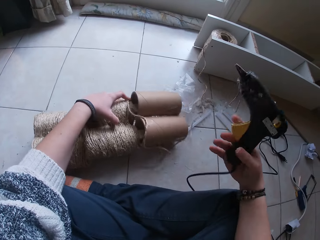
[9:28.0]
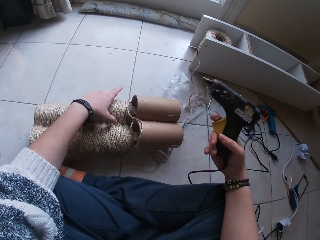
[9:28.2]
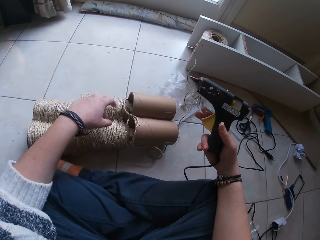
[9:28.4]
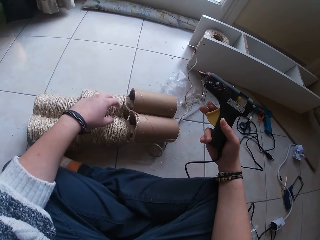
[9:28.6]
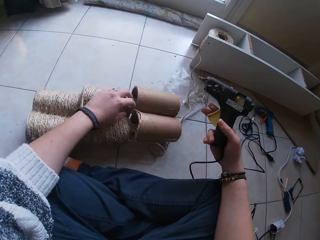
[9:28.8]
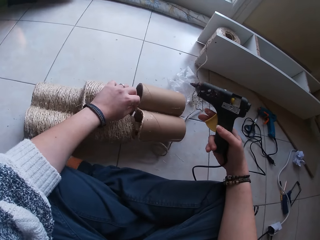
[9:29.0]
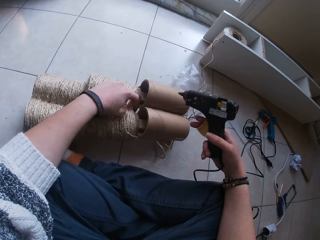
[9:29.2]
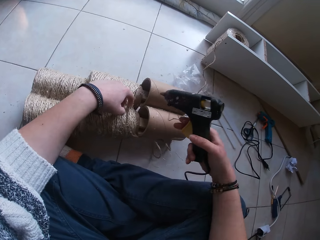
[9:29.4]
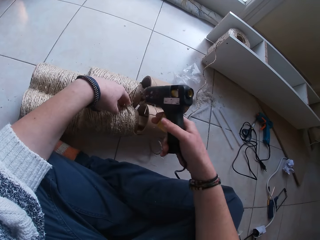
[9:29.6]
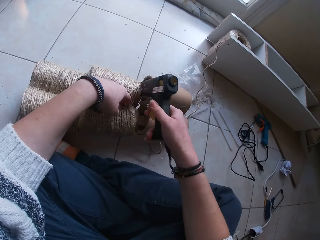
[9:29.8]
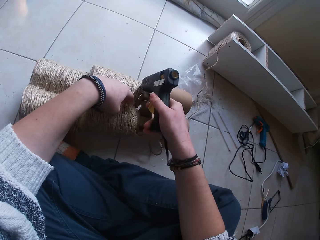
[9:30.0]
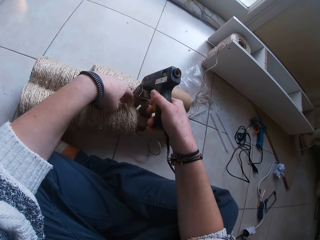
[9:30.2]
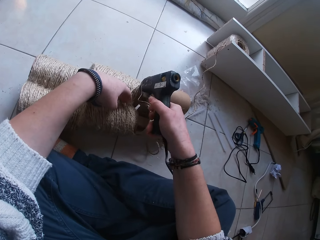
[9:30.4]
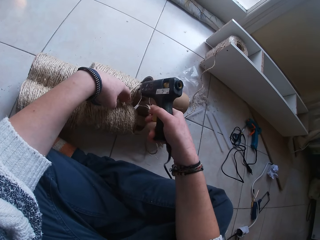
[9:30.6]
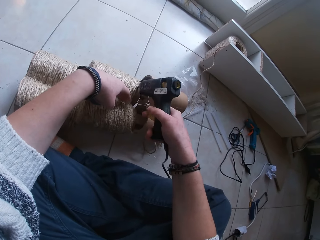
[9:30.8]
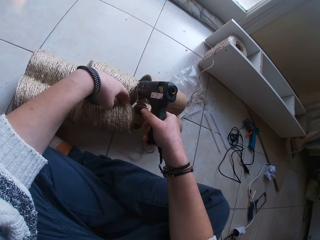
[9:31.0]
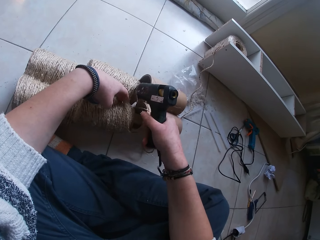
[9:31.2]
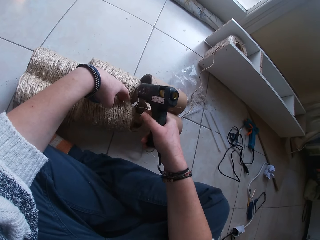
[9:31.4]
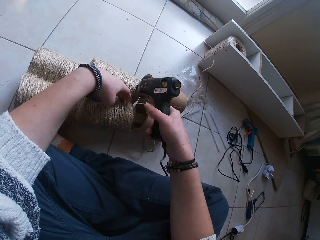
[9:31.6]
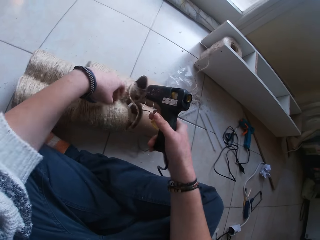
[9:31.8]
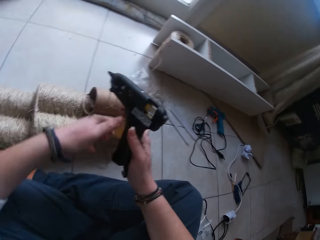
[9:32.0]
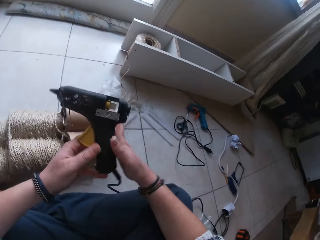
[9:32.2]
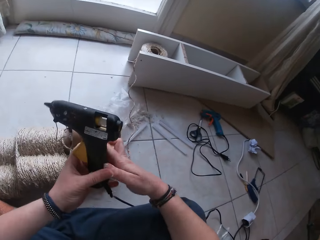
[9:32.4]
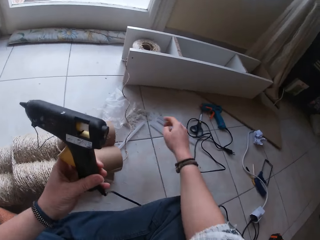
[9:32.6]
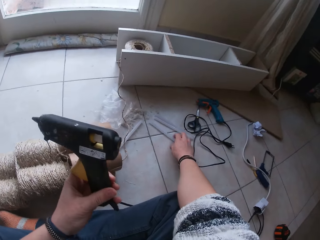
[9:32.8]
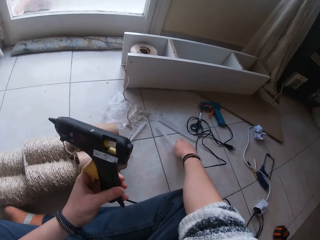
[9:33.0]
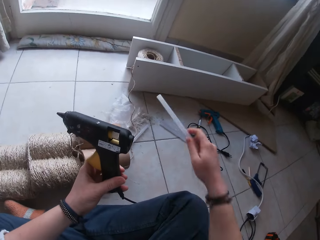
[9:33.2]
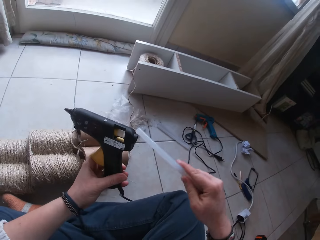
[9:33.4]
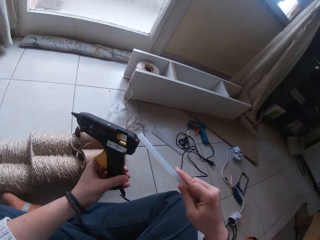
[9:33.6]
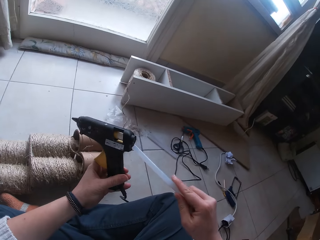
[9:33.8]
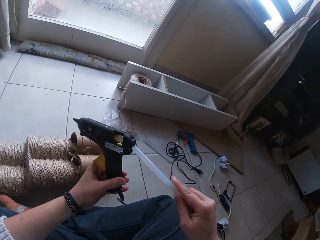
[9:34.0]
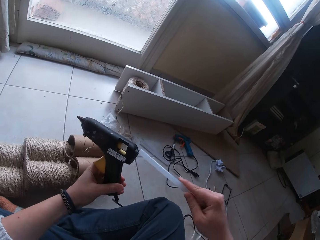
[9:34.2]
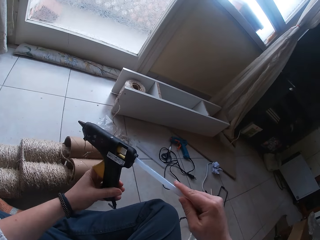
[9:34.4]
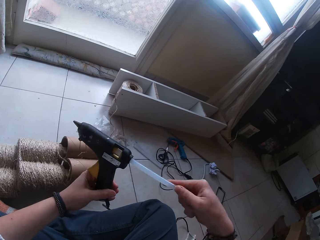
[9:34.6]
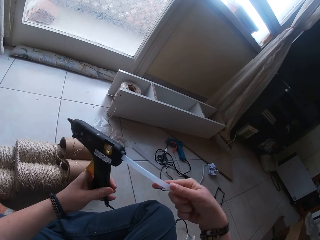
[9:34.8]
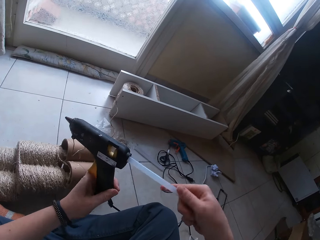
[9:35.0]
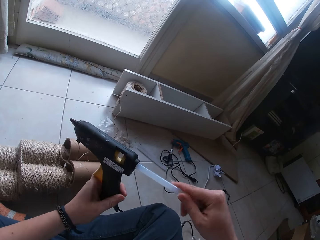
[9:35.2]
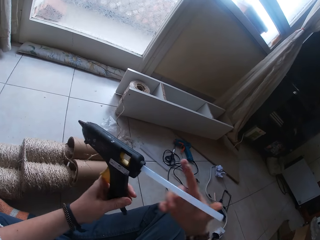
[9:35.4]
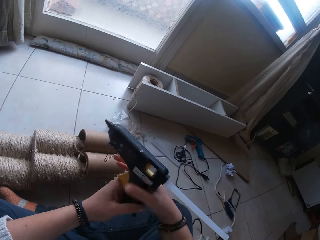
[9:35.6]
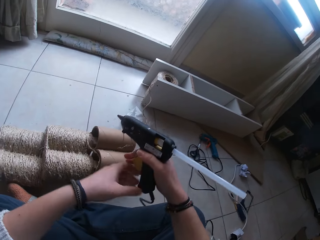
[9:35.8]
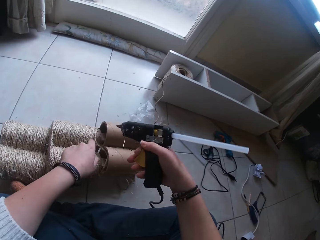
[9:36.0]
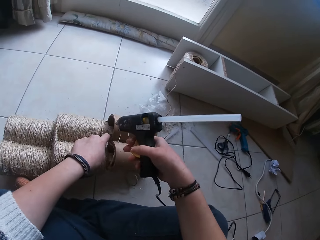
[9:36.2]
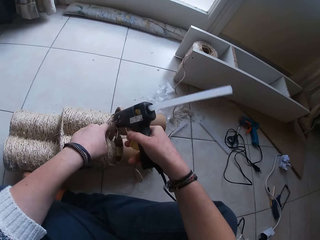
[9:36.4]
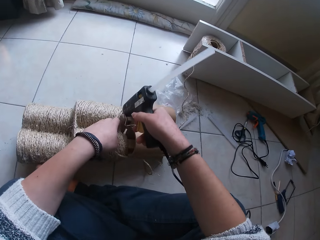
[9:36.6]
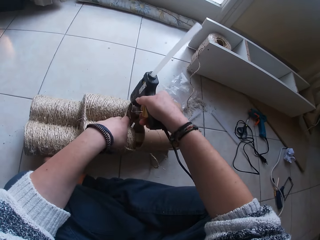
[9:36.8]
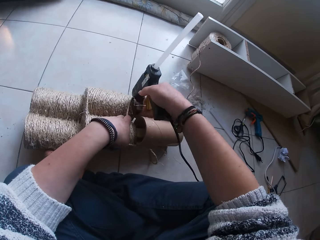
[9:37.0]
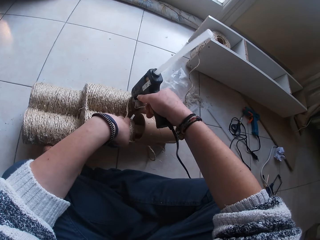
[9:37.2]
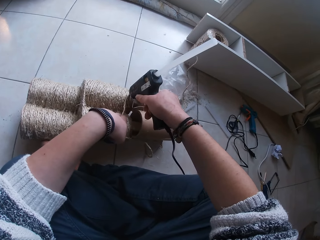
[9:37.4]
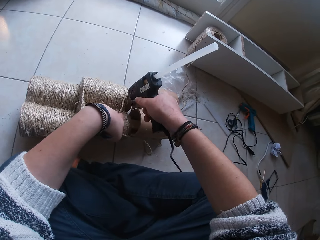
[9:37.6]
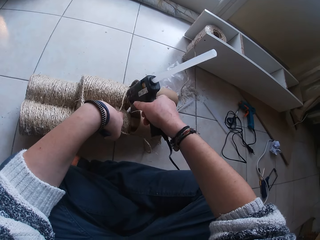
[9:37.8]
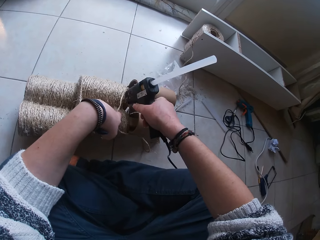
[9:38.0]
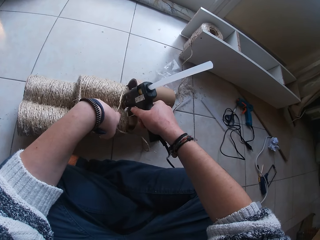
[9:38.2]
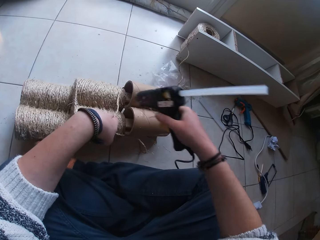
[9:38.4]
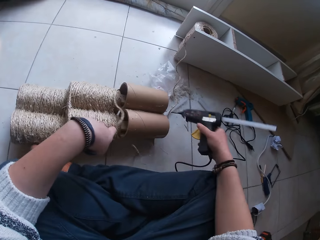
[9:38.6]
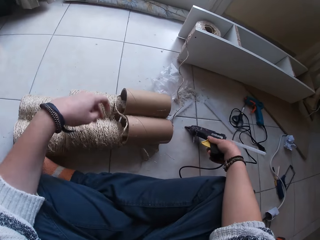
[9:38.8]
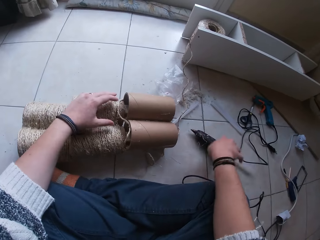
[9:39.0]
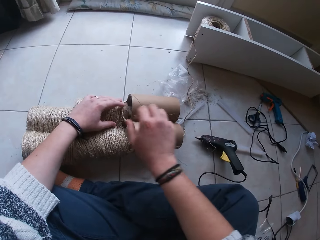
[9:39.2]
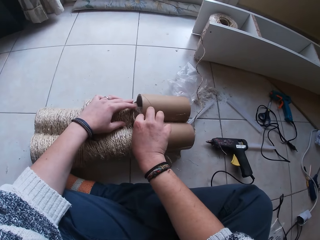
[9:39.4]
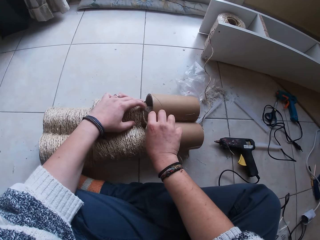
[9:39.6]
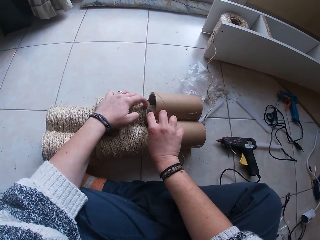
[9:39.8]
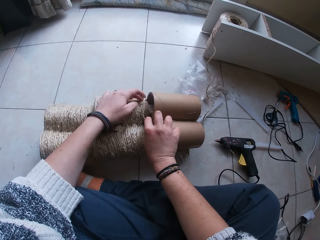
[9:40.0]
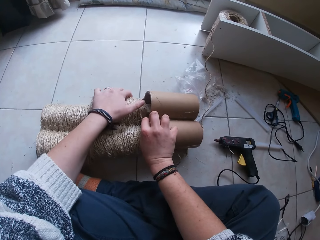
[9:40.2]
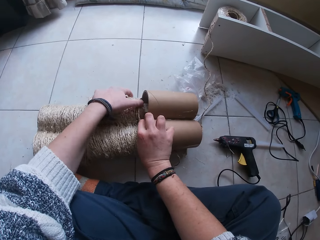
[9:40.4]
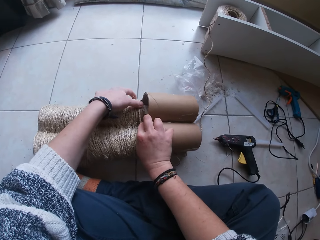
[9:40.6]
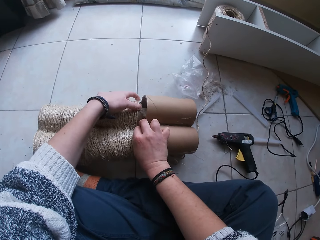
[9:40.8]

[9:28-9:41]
The camera wearer holds the yarn with her left hand. She applies glue from the glue gun in her right hand on the cone. She transfers the glue gun from her right hand to her left hand. She picks up a glue stick from the floor with her right hand. She puts the glue stick in her right hand in the glue gun. She holds the yarn with her left hand. She applies glue from the glue gun in her right hand on the cone. She drops the glue gun in her right hand on the floor. She places her left hand on the yarn. She sticks the yarn on the glue that is on the cone with her right hand.

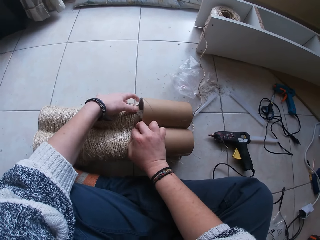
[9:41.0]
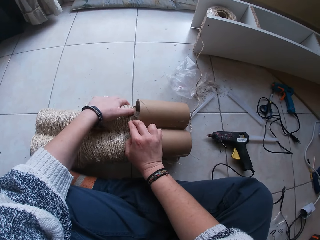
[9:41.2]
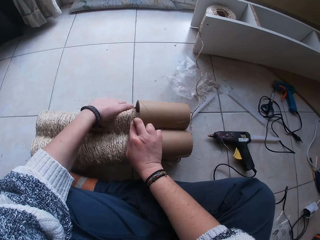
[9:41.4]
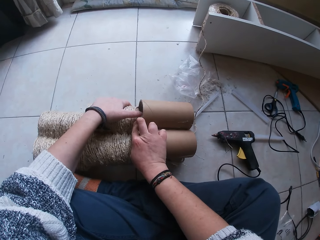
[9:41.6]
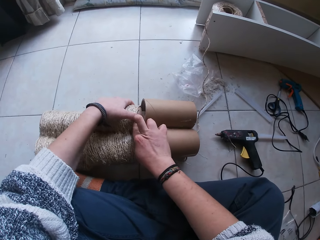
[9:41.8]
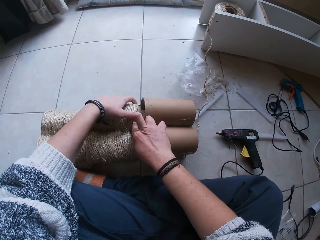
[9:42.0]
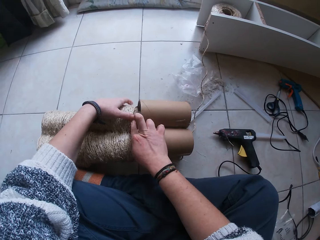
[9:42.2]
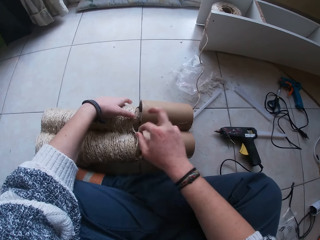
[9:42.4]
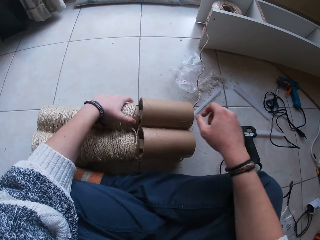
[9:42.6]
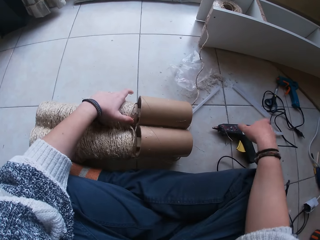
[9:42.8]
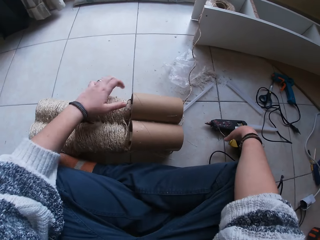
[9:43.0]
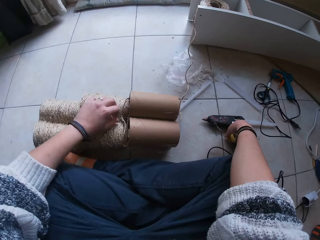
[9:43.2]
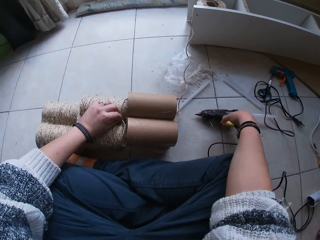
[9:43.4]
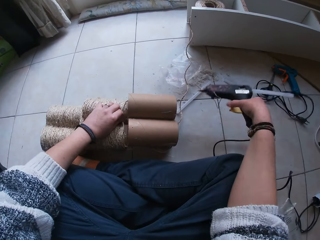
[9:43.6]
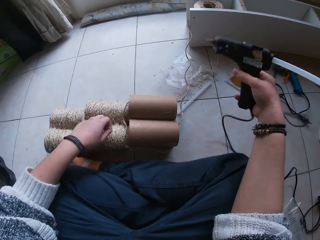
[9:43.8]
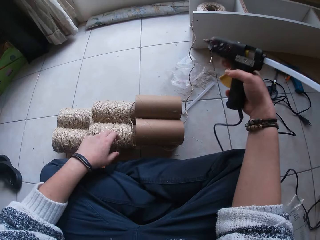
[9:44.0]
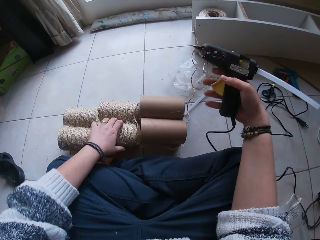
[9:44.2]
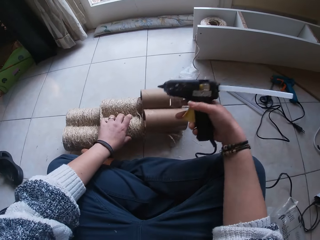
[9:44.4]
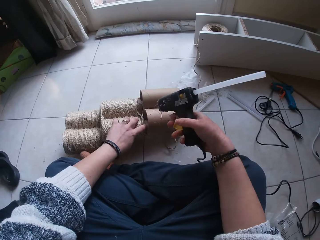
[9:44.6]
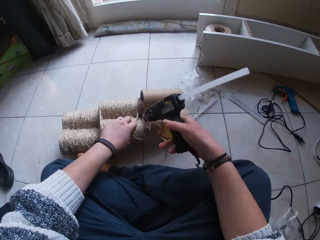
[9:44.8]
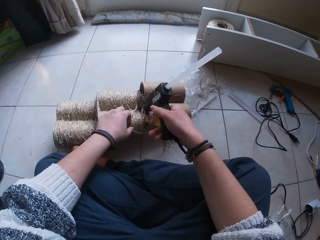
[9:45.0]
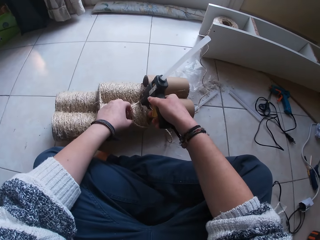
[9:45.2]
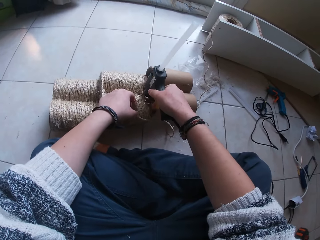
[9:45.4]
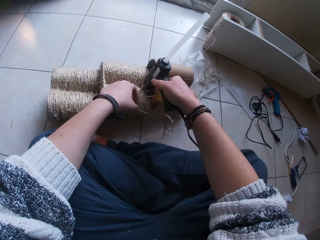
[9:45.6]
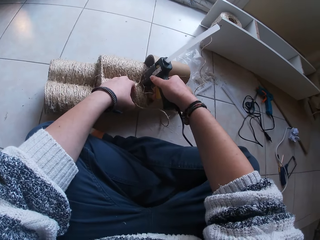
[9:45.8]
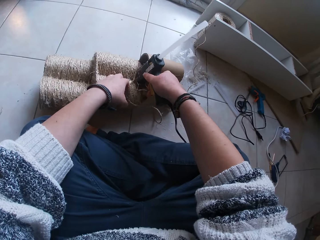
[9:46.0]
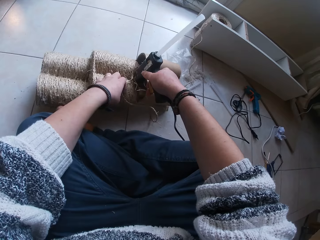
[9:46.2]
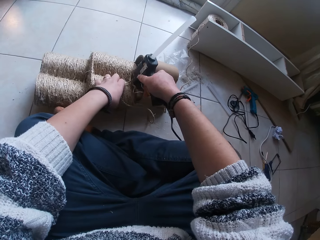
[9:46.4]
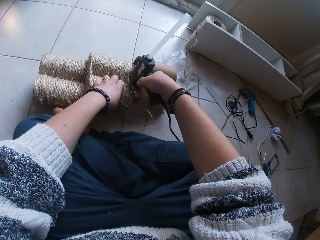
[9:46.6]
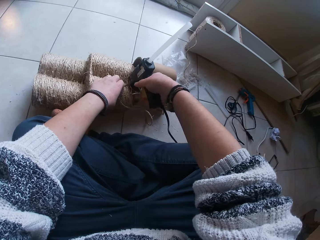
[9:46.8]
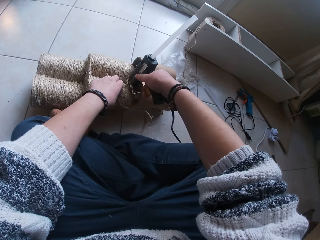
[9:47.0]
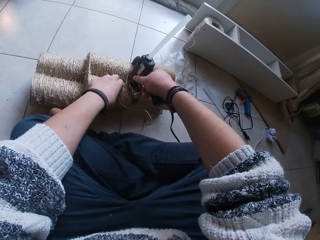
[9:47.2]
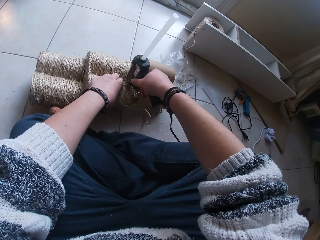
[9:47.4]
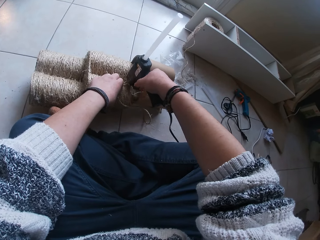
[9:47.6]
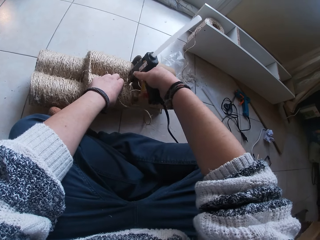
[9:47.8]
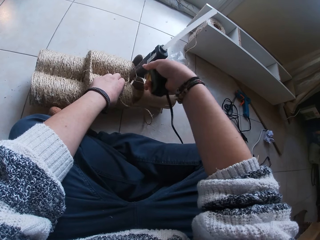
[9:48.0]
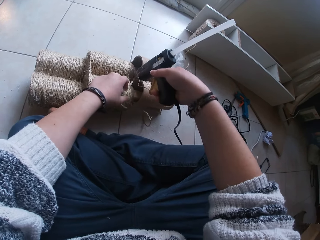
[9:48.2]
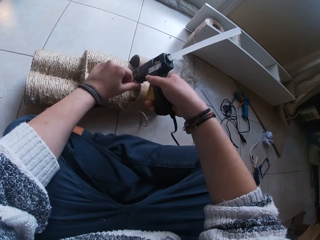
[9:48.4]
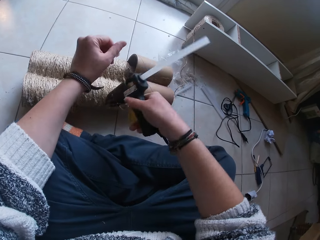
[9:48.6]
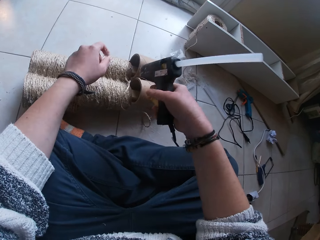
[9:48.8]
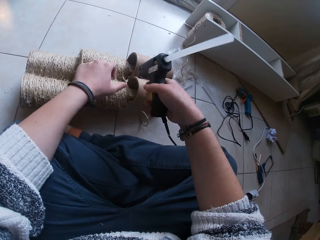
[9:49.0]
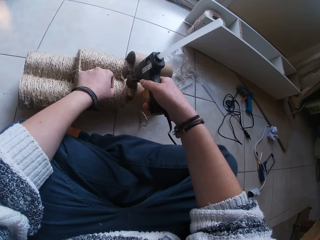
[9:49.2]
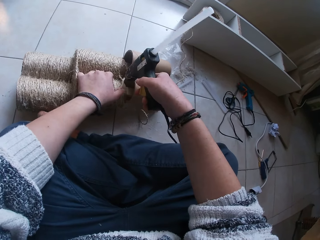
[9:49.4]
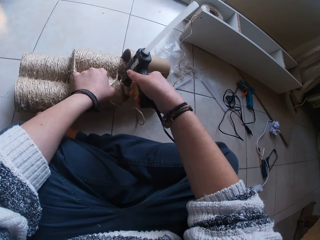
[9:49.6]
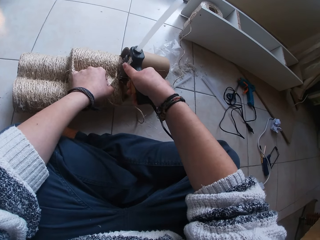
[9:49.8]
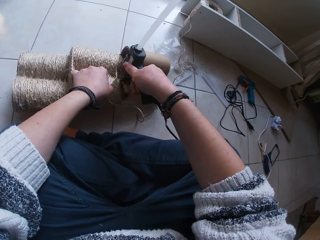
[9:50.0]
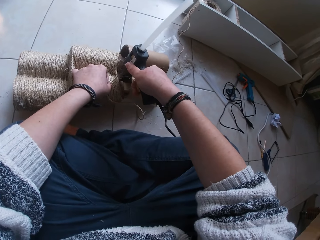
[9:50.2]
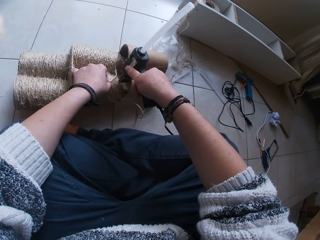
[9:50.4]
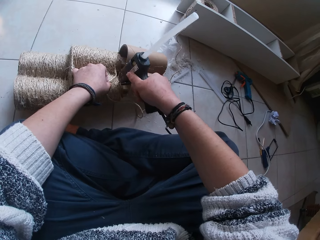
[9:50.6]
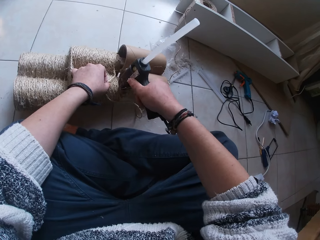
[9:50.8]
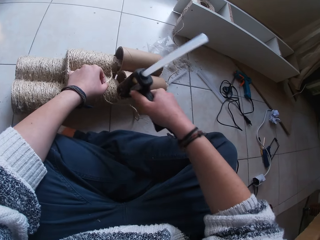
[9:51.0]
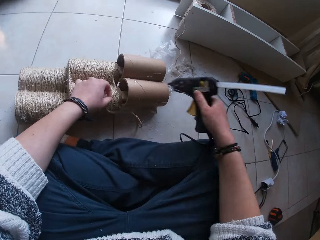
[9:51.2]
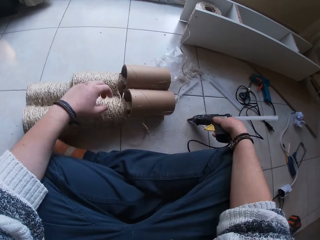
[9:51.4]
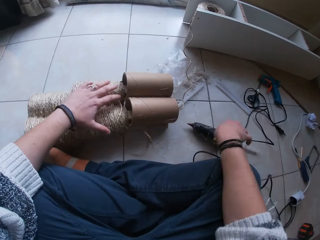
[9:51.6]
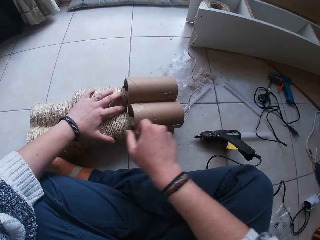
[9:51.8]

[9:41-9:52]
The camera wearer attaches the string on the roller. She picks up the glue gun from the floor with her right hand. She moves the yarn holder forward with her left hand. She holds the yarn with her left hand. She applies glue from the glue gun in her right hand on the cone or string roll. She applies glue on the string roll again. She pushes the stand of a glue gun with her left hand. She holds the yarn with her left hand. She applies glue from the glue gun in her right hand on the cone. She drops the glue gun in her right hand on the floor.
